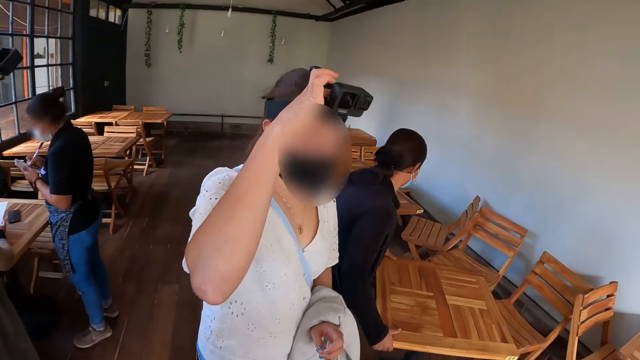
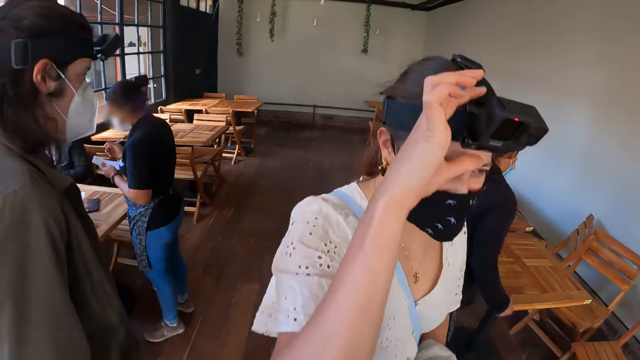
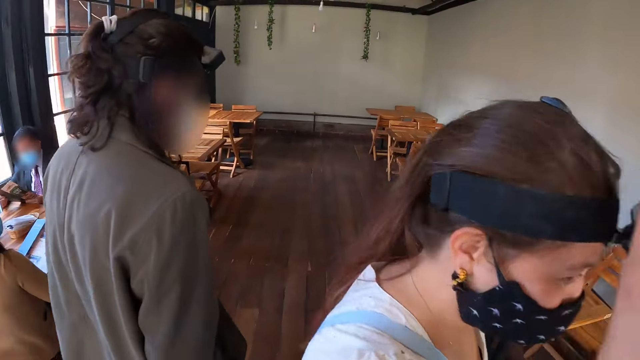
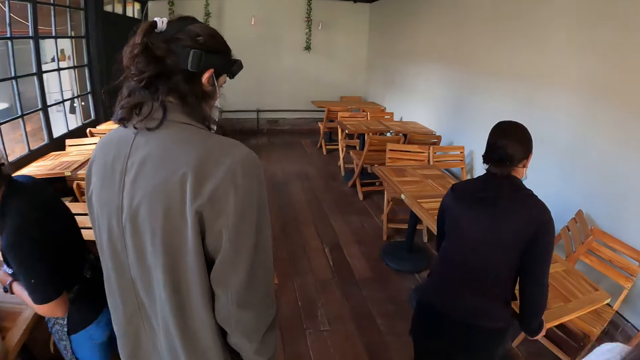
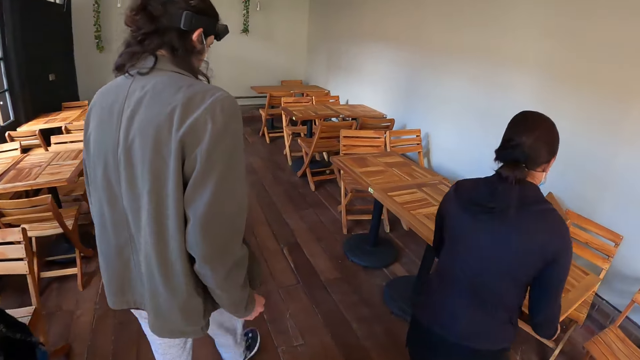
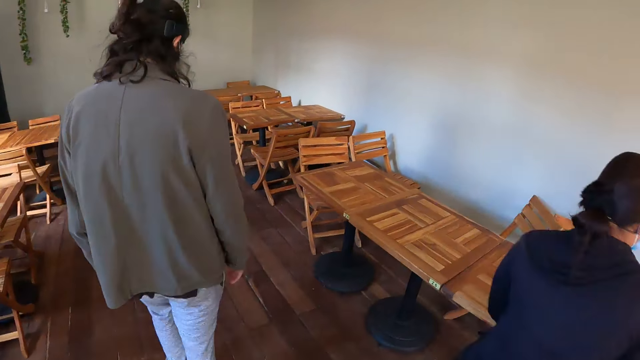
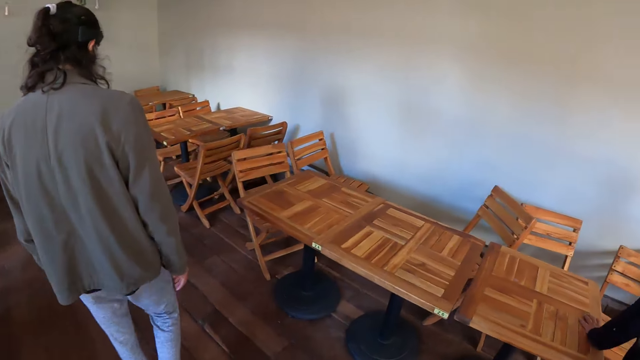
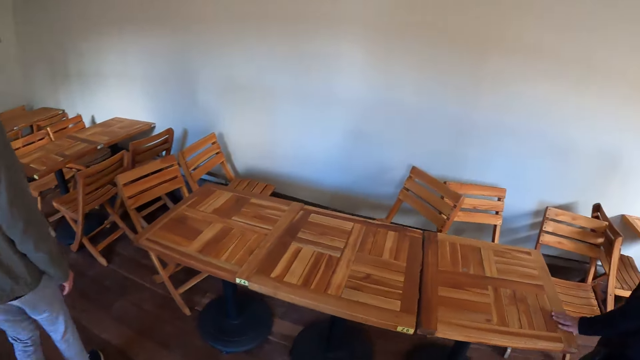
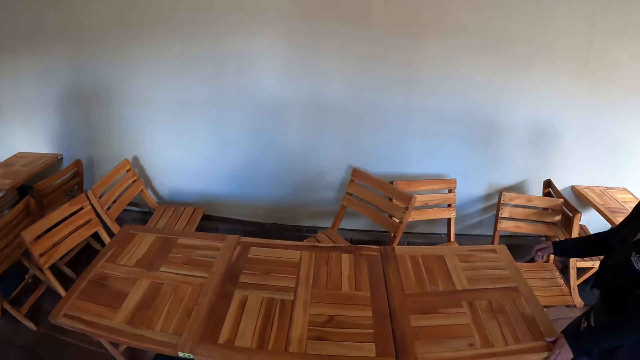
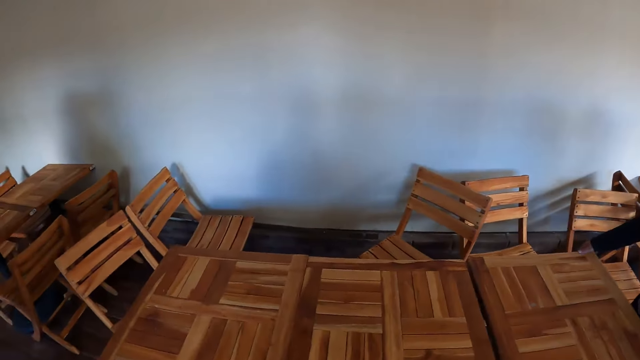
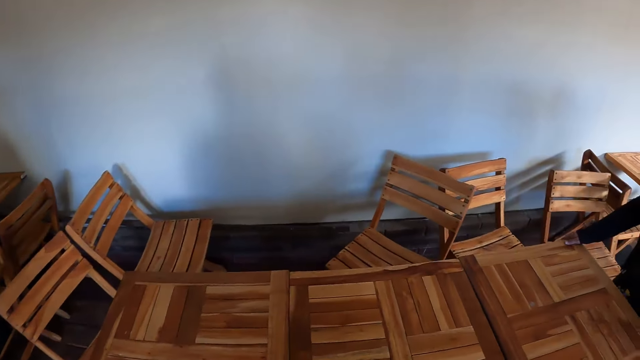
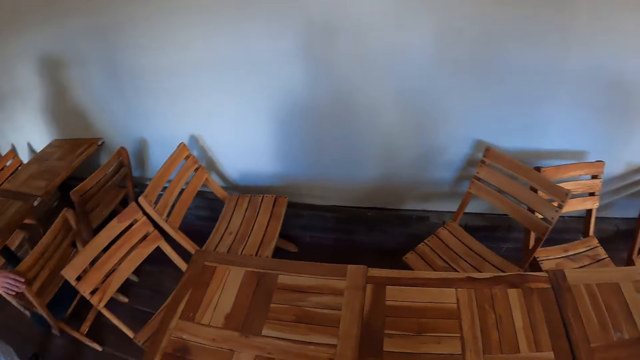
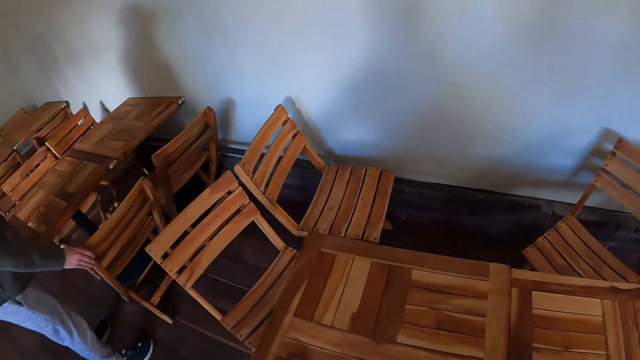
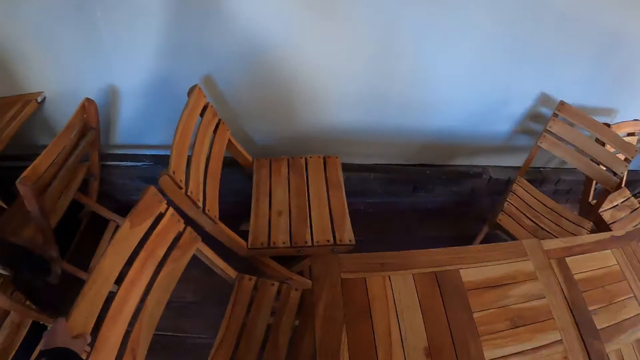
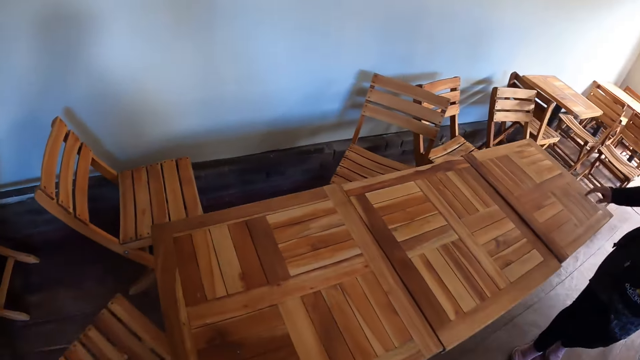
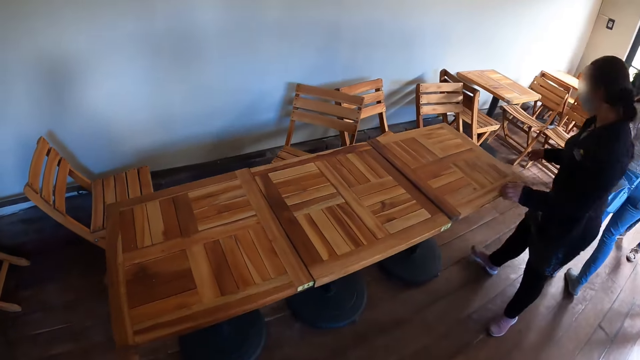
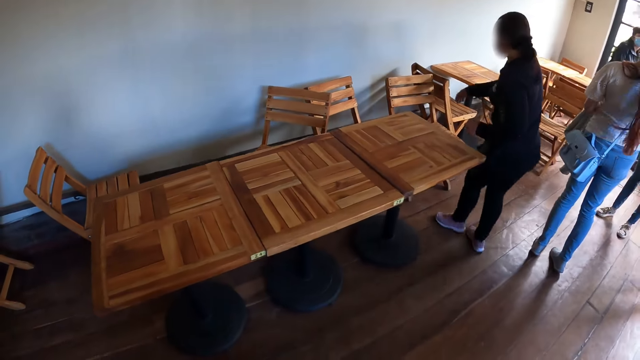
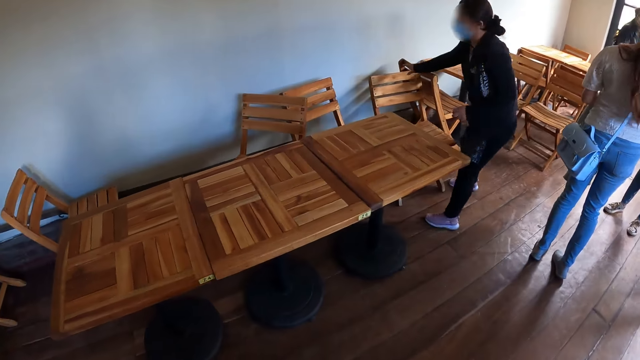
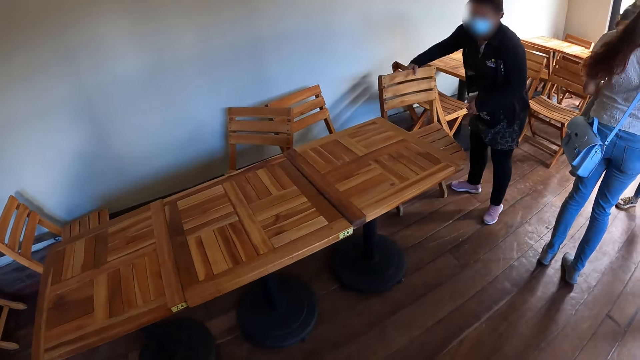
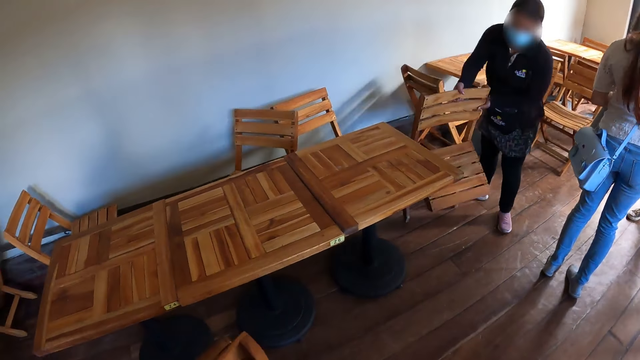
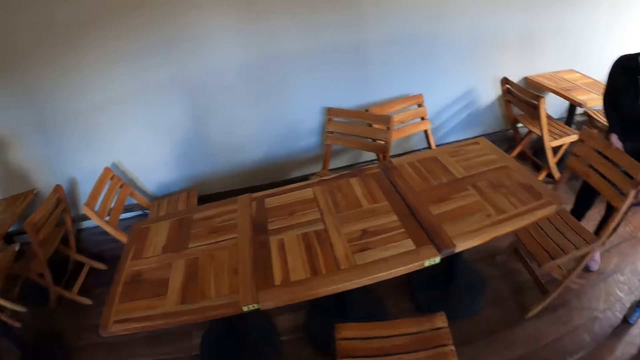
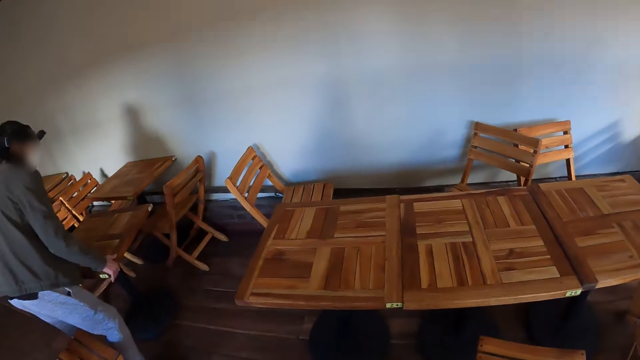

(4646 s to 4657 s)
A person pulls a table. Another person holds the camera. The camera wearer looks around the hotel. They walk in the restaurant. They move the chair. The first person picks up a chair.

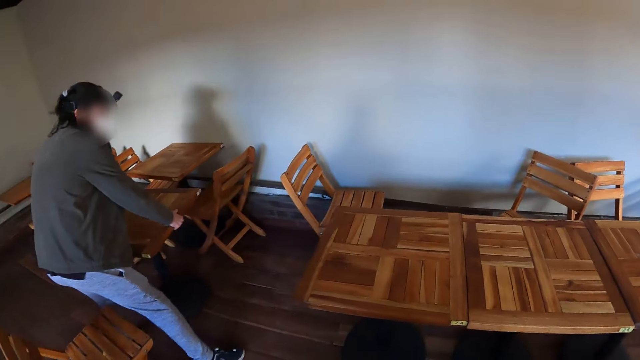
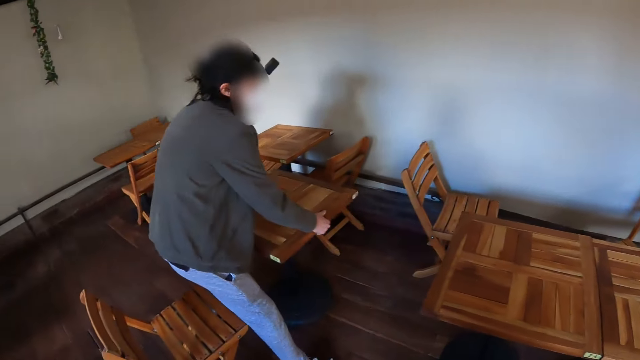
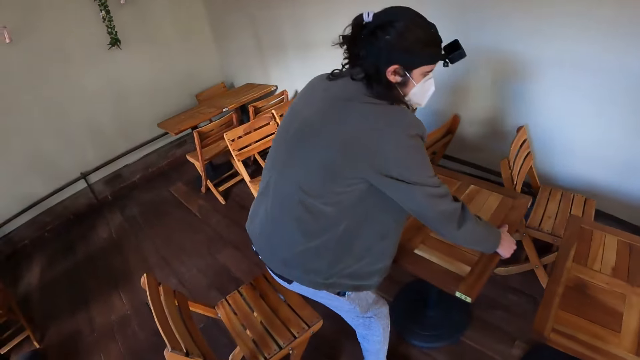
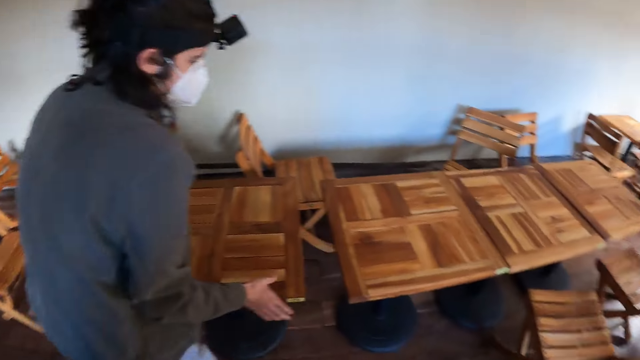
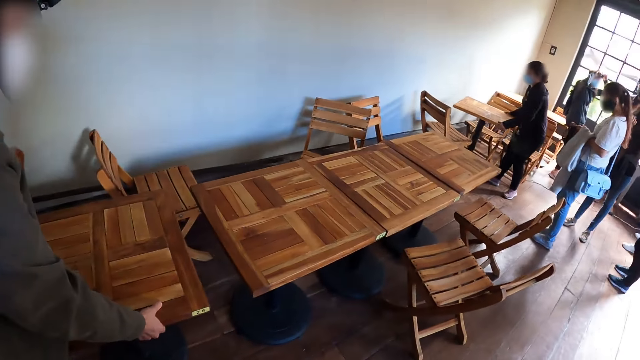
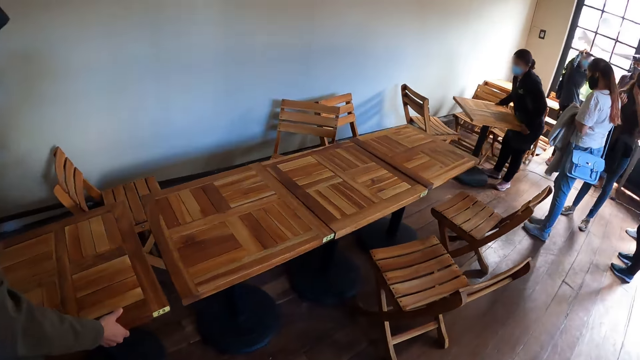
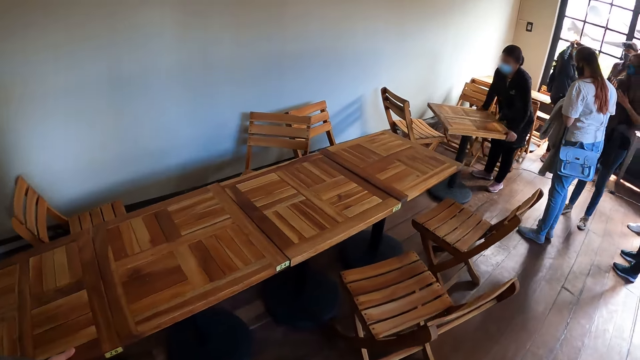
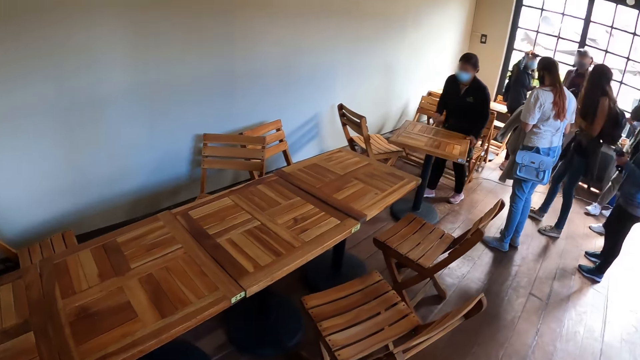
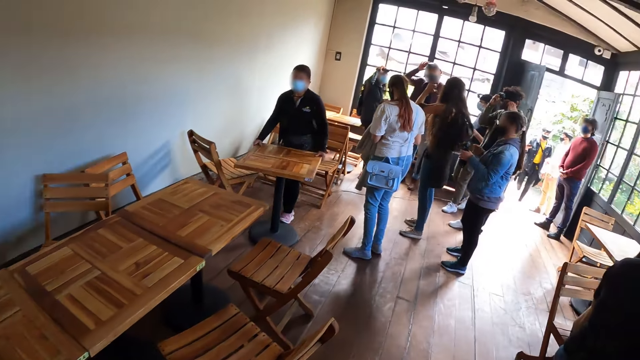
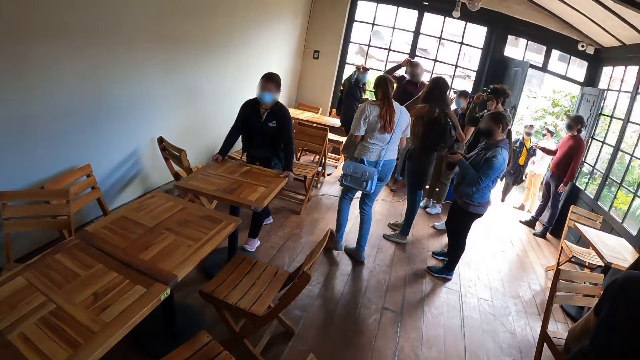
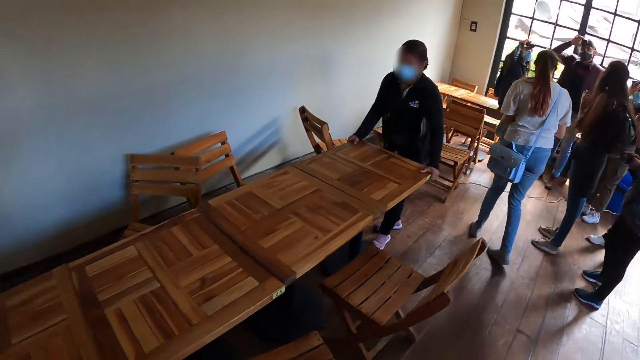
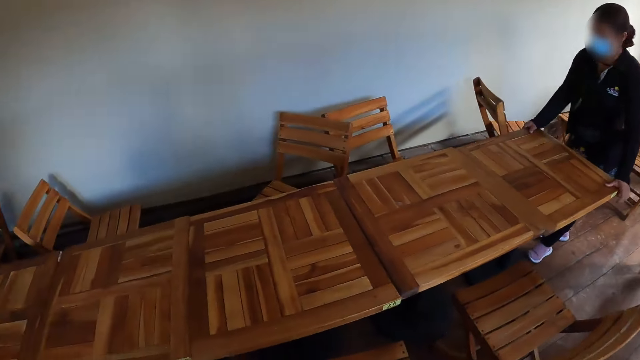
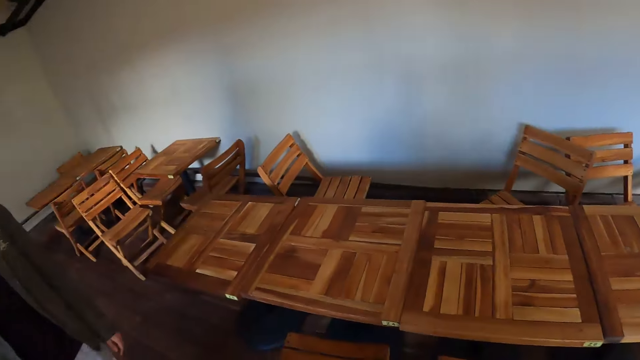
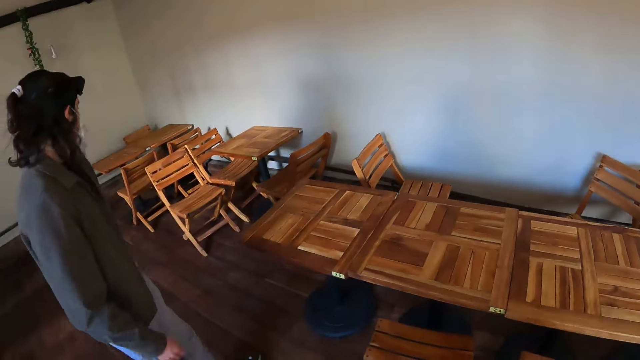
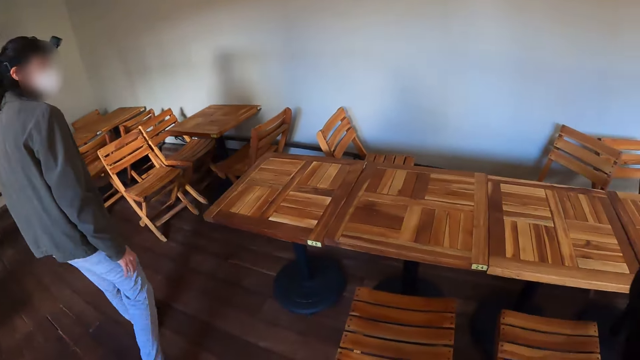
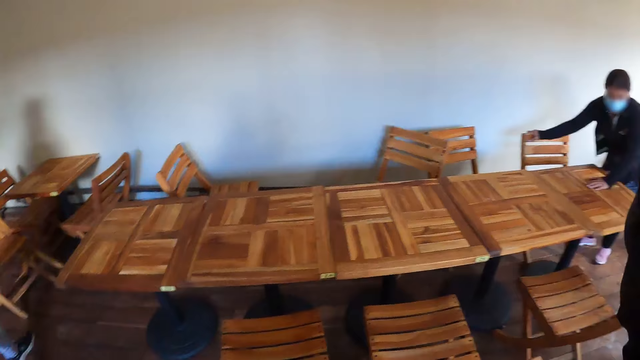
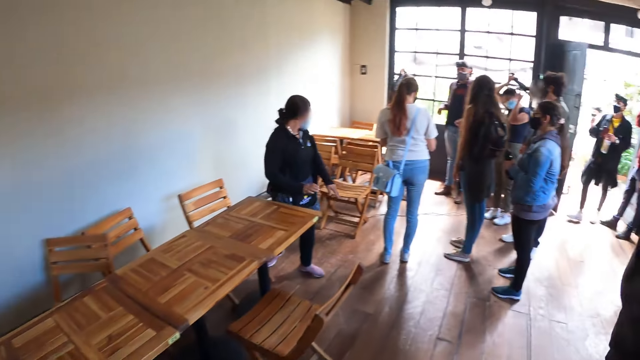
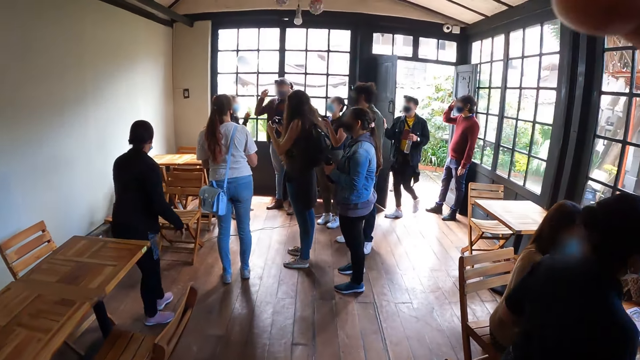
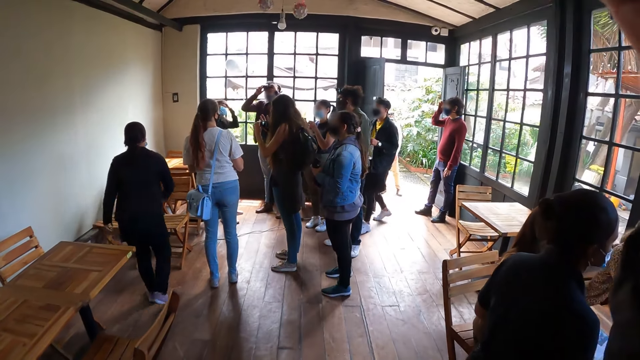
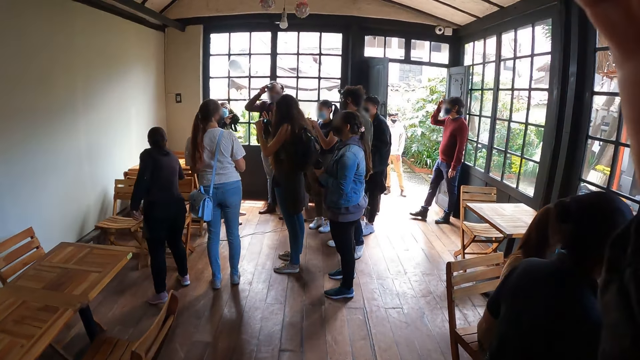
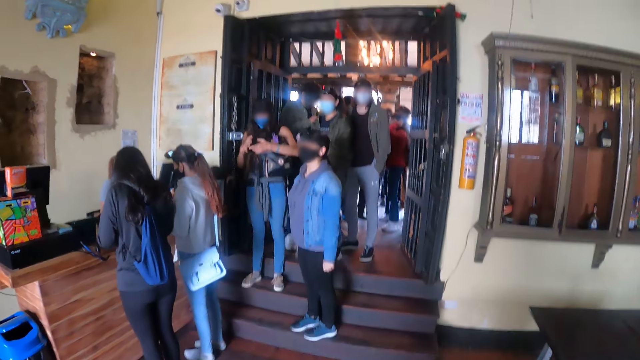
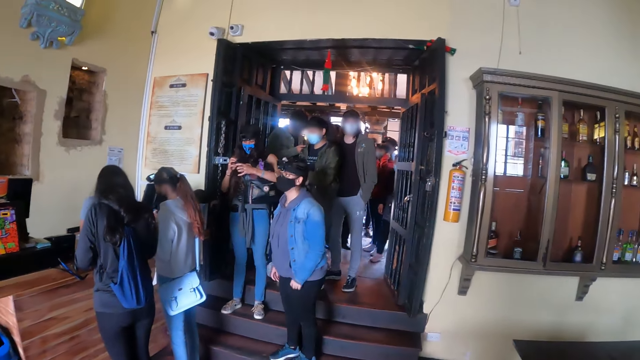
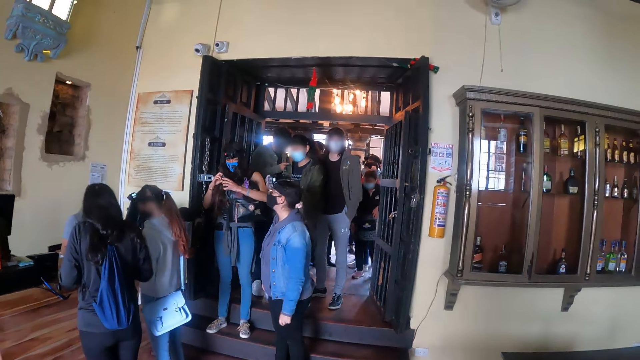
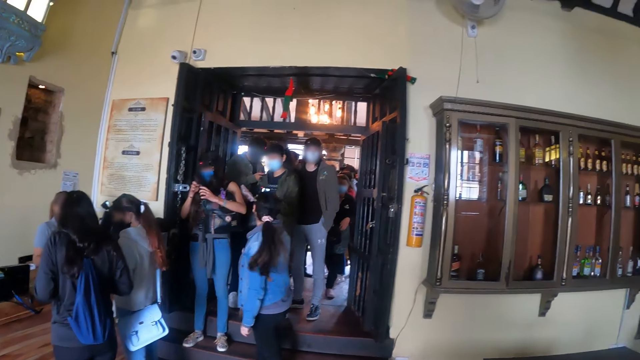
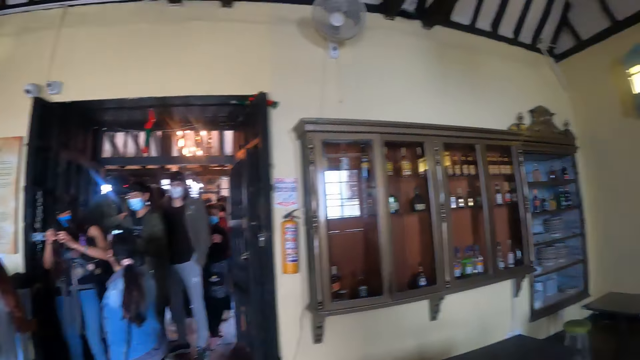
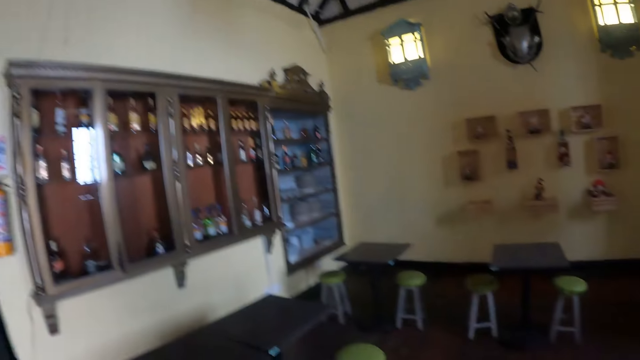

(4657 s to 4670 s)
A person moves a table. The camera wearer looks around the restaurant. Another person moves a table. The camera wearer looks around the restaurant. He adjusts the camera. He touches his camera. He looks at others. He looks around the hotel.
